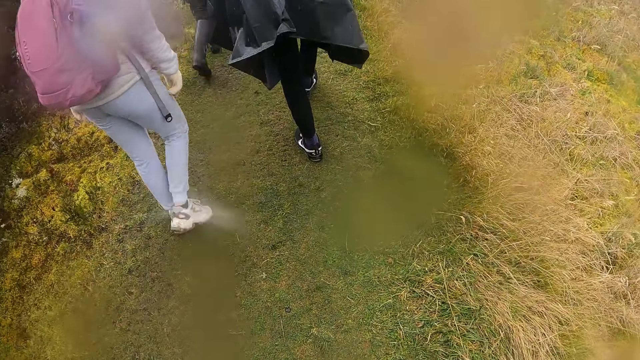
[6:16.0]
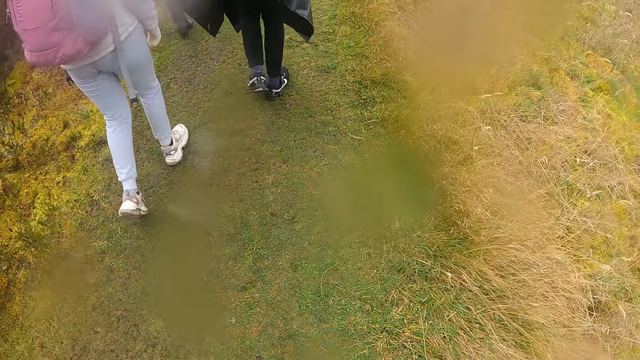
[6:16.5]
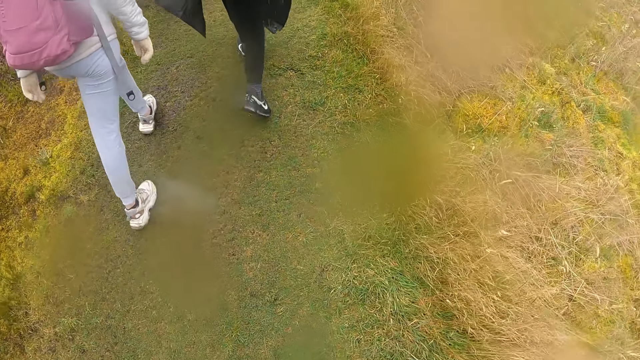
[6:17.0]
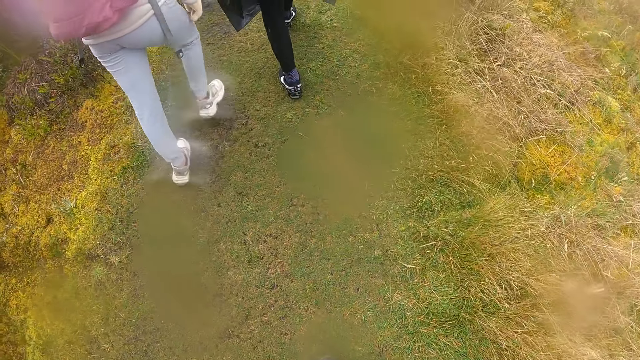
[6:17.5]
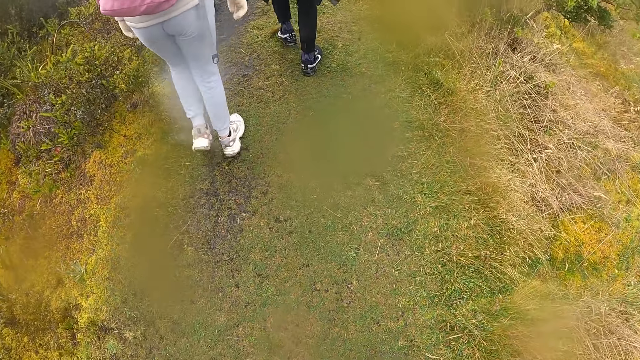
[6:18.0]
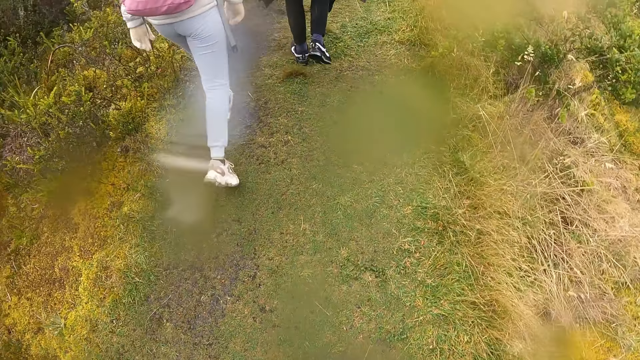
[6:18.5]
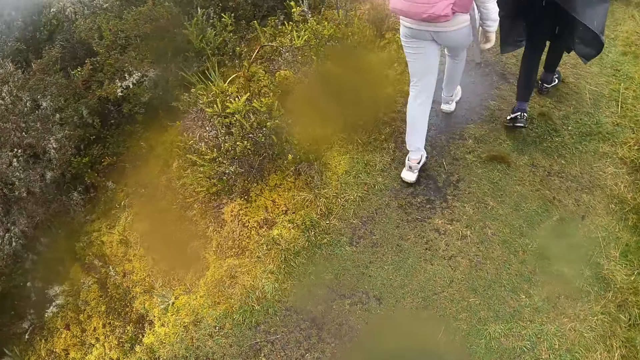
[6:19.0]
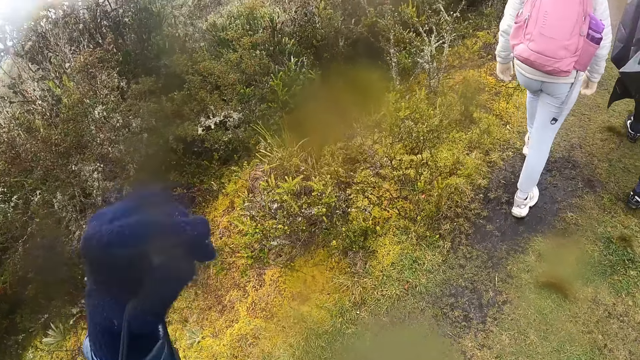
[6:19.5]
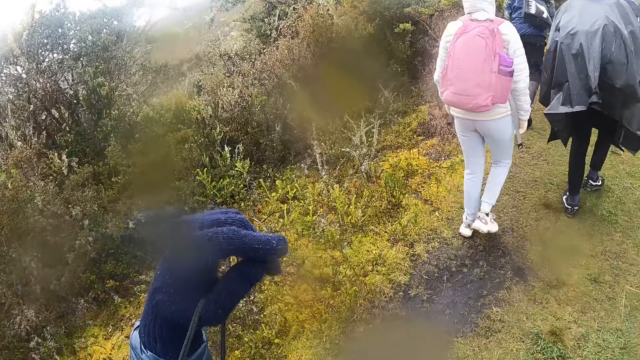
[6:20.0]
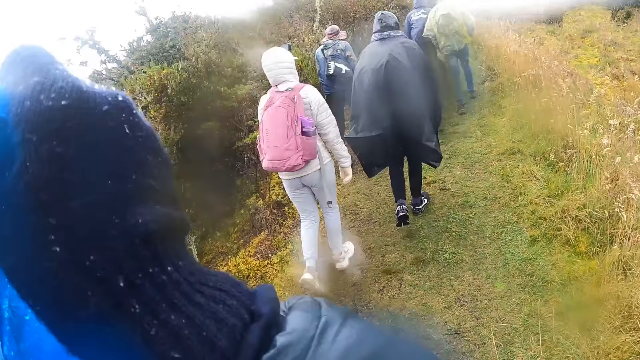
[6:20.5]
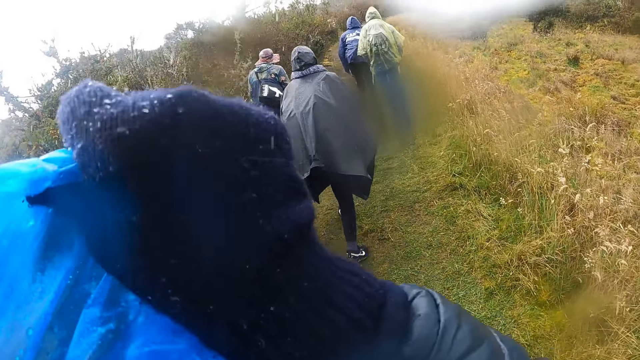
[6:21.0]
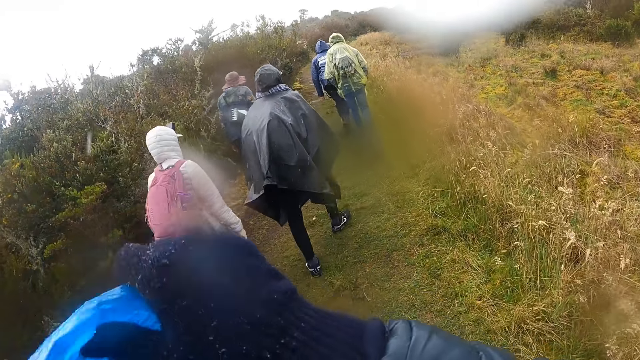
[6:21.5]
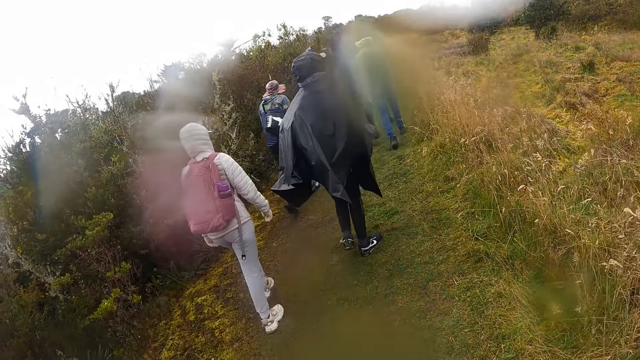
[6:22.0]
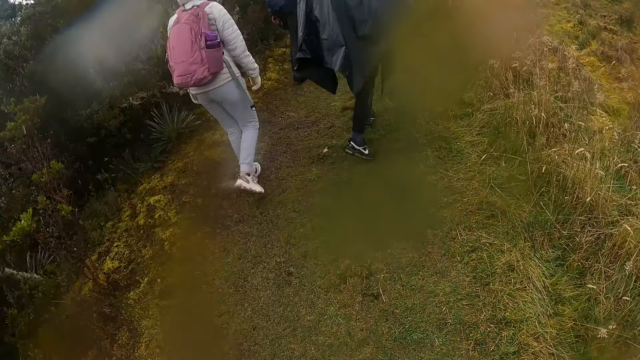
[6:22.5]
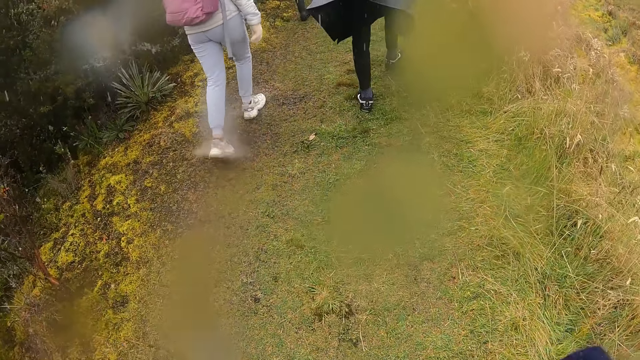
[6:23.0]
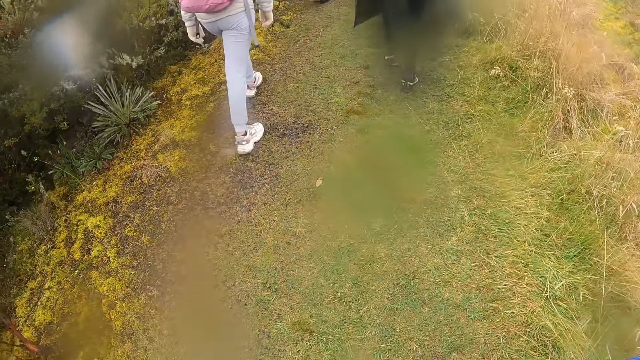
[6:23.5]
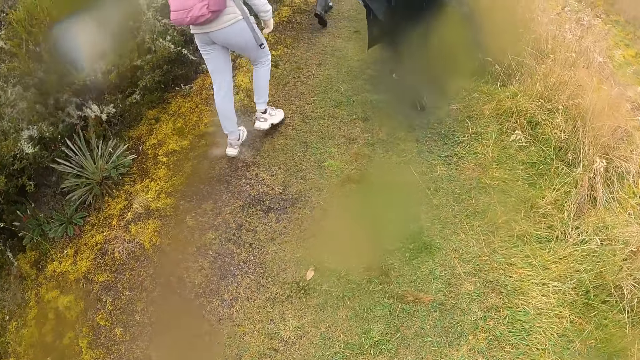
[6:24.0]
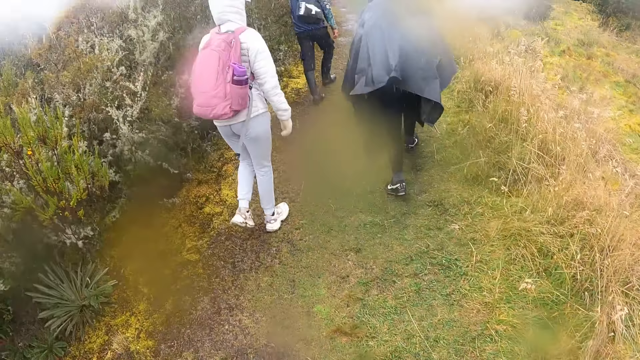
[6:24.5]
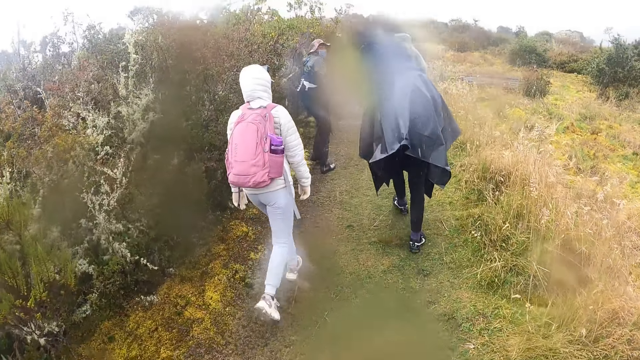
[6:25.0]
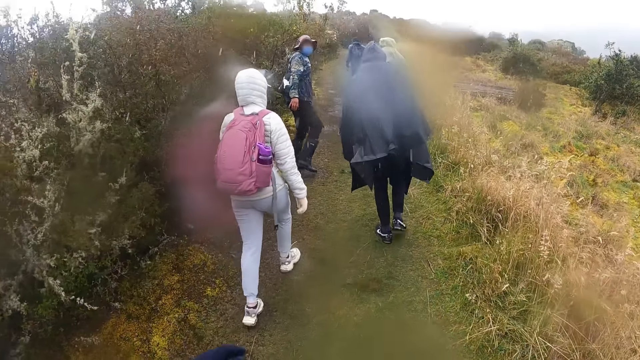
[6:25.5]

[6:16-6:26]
The camera wearer lifts up the hand. He holds a raincoat in his right hand. He walks along the road.

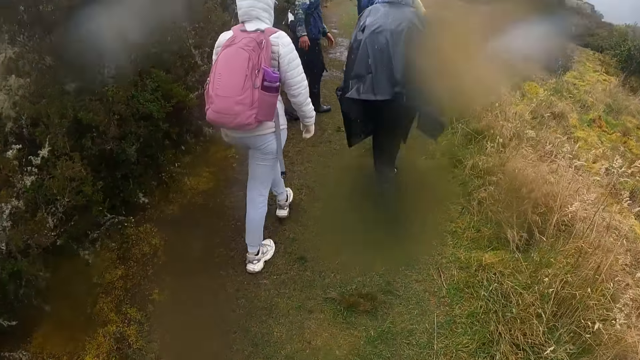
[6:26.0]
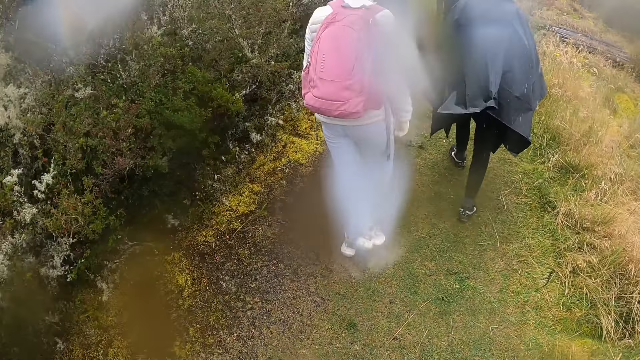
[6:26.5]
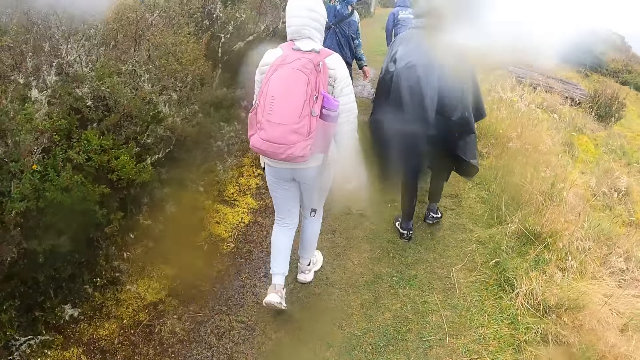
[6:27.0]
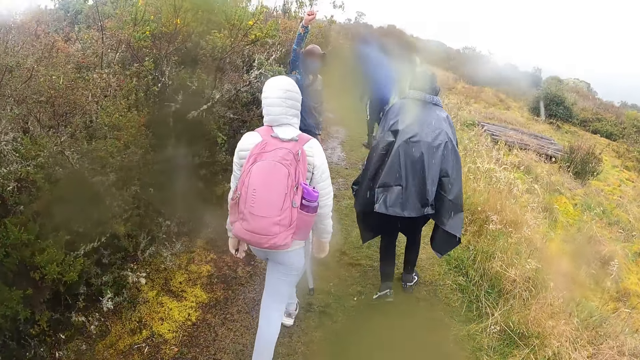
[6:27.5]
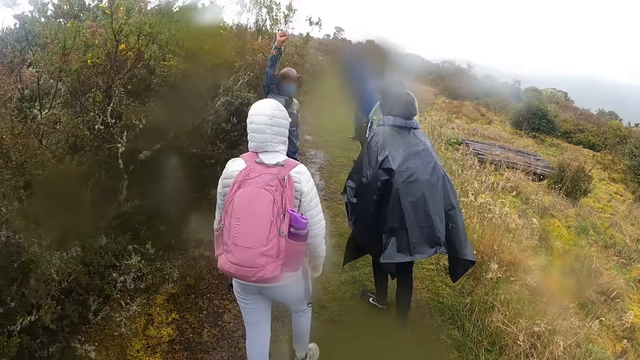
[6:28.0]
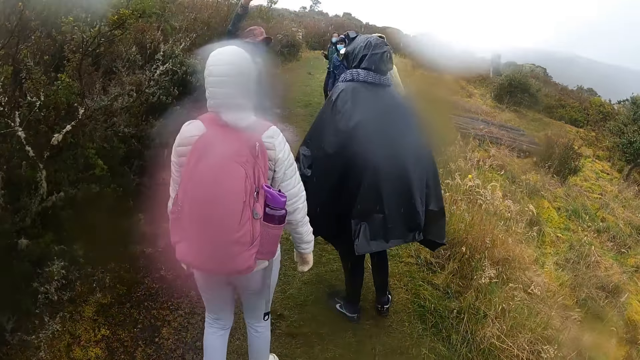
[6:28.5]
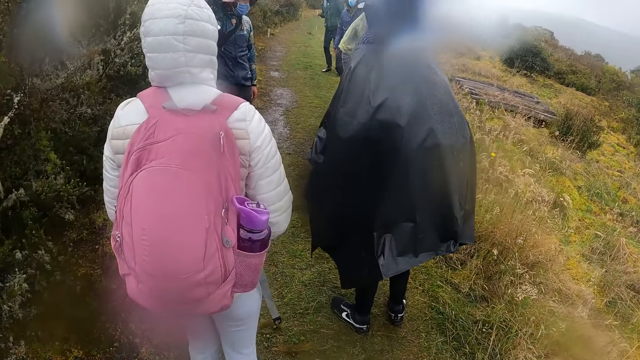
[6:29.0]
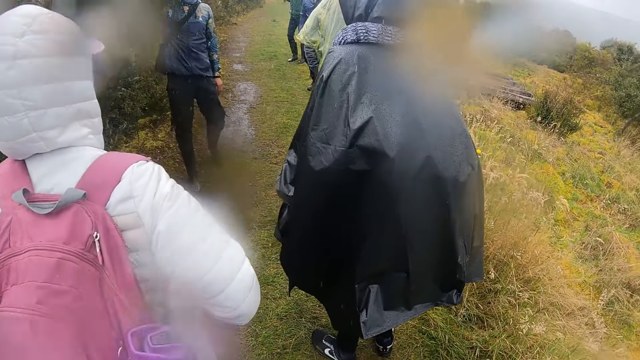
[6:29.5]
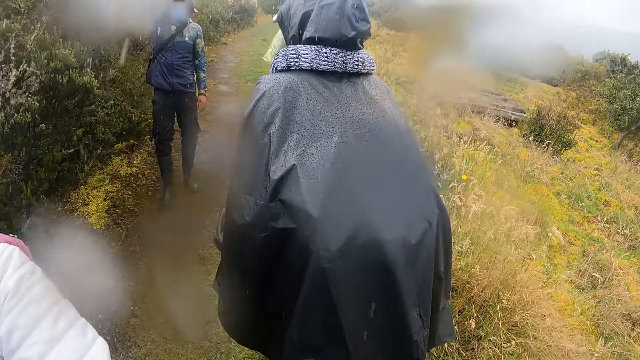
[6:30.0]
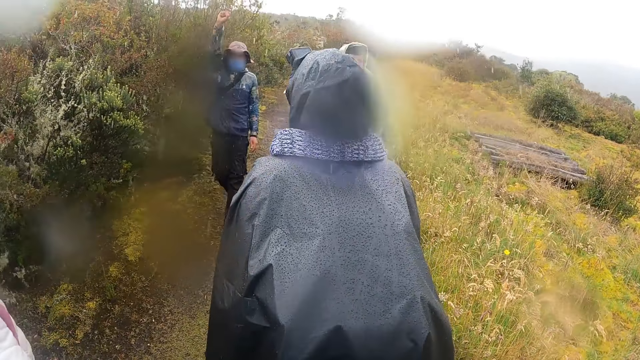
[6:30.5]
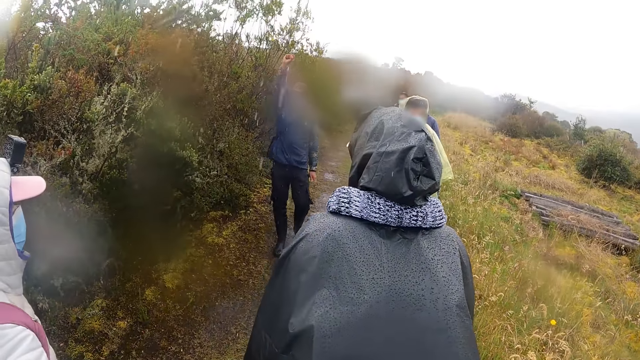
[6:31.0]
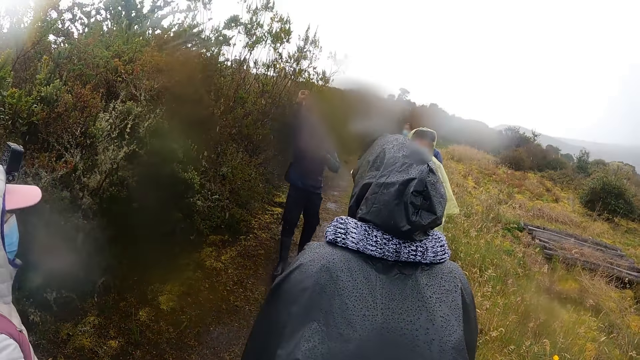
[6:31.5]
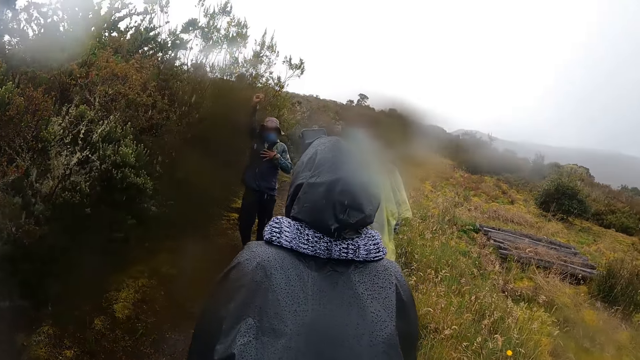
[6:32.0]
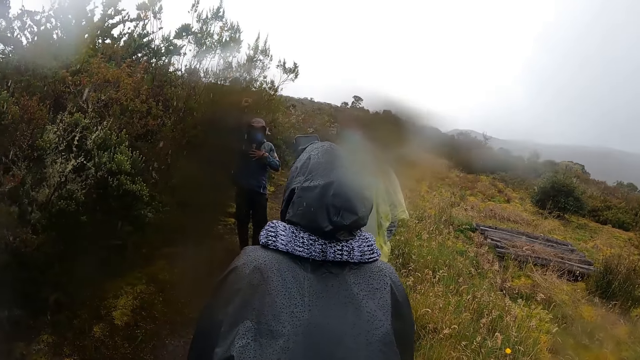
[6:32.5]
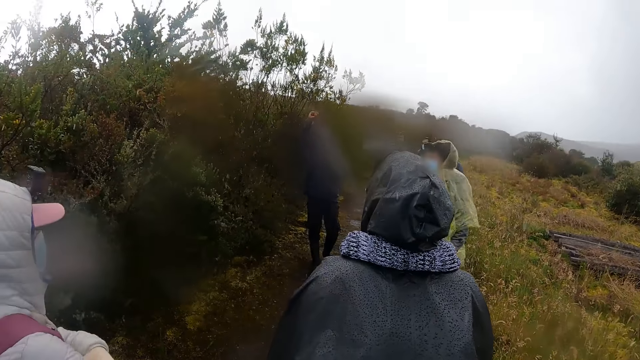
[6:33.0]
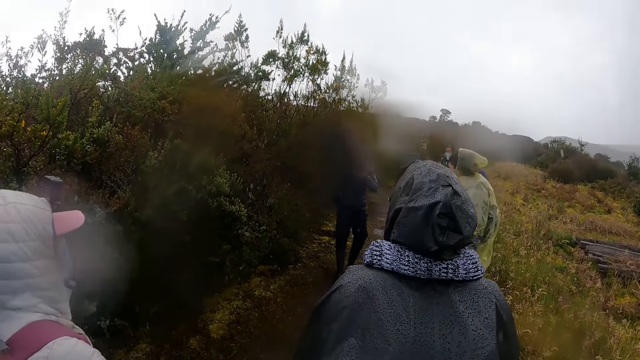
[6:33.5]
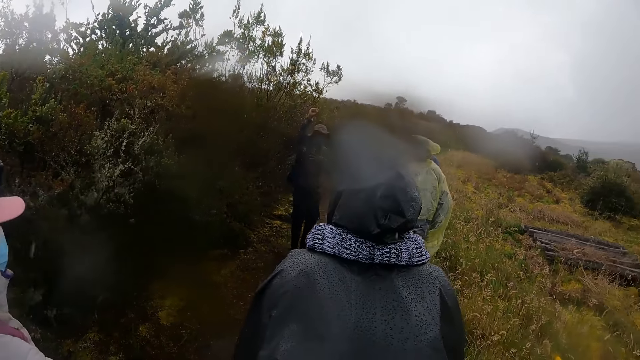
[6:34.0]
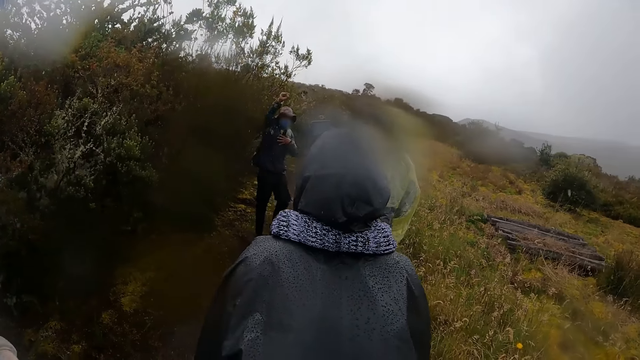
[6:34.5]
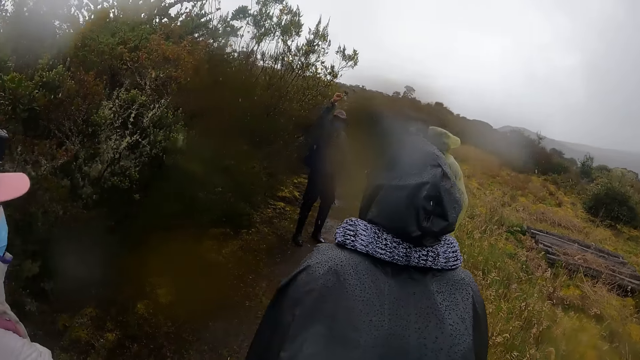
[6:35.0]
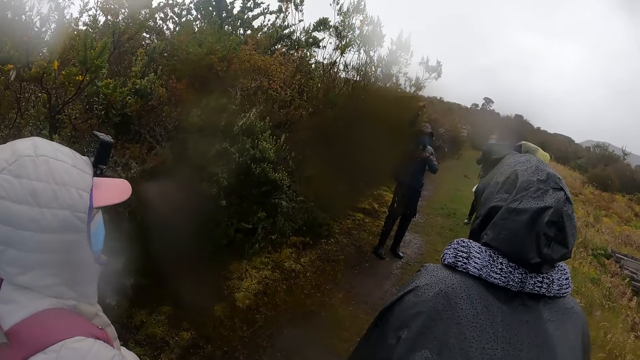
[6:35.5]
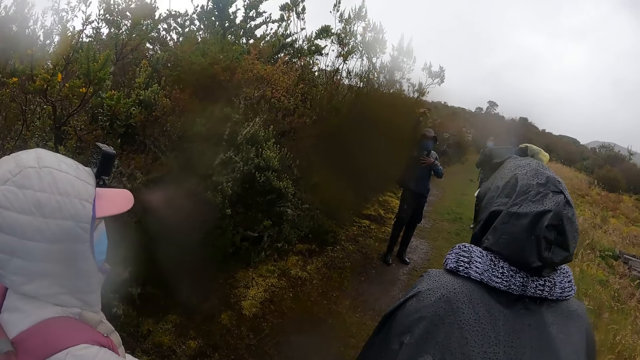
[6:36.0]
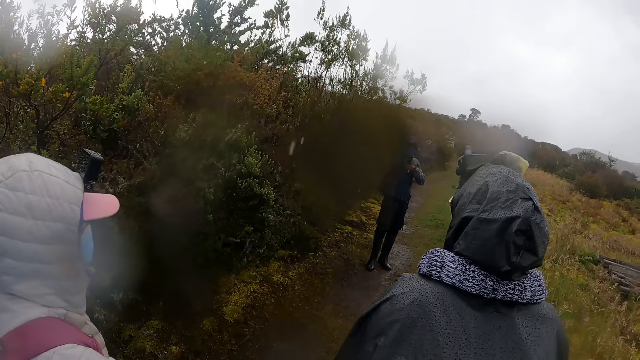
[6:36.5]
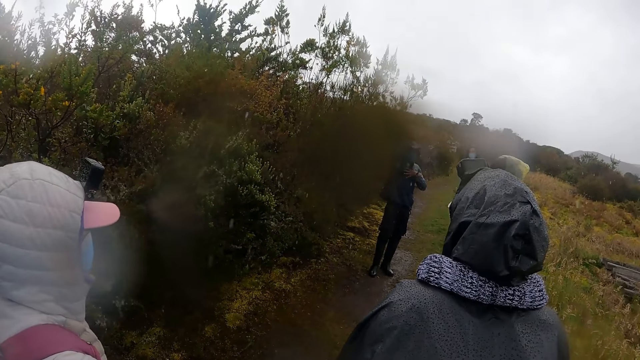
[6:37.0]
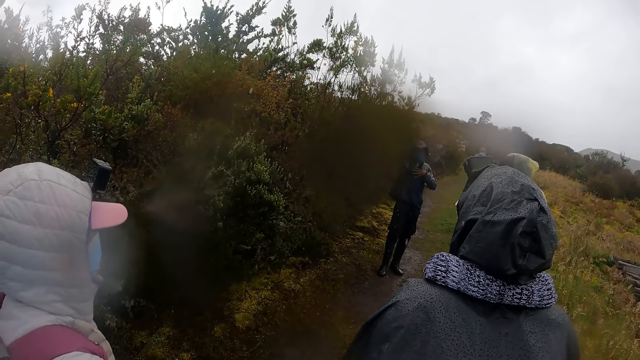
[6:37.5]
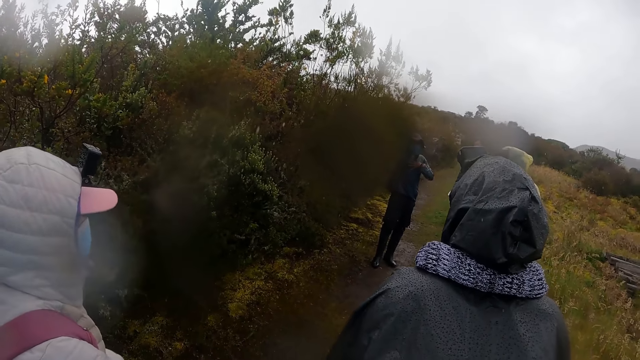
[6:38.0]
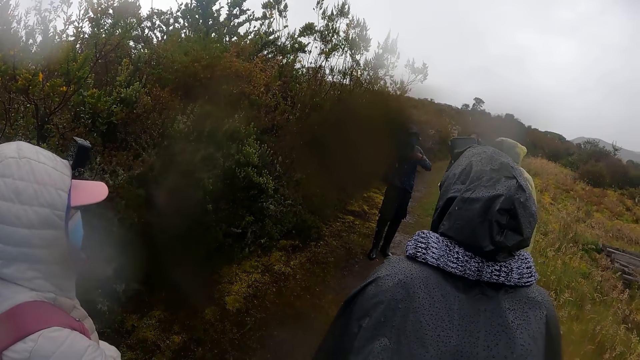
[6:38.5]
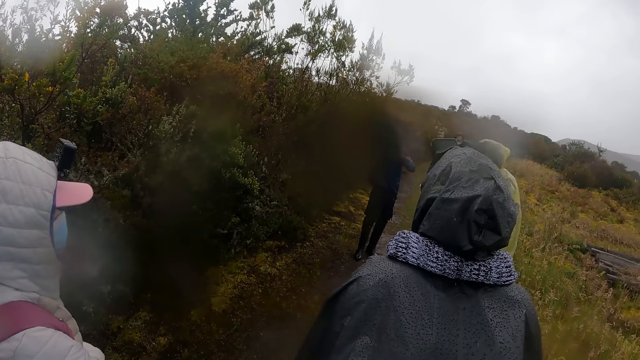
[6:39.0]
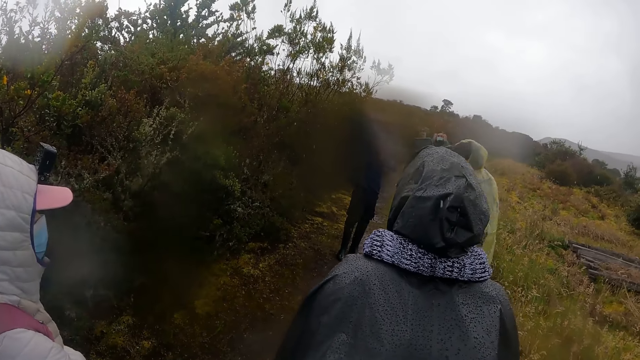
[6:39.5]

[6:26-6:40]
A man raises his right hand. The man talks to people.
